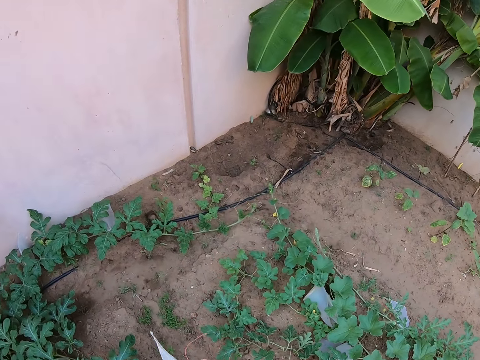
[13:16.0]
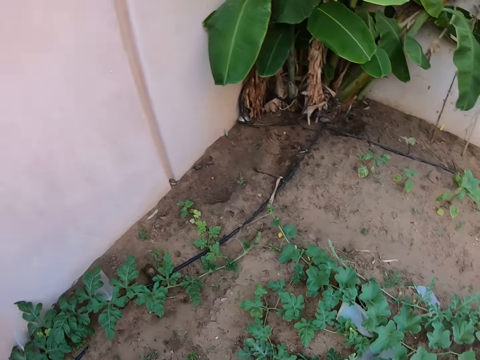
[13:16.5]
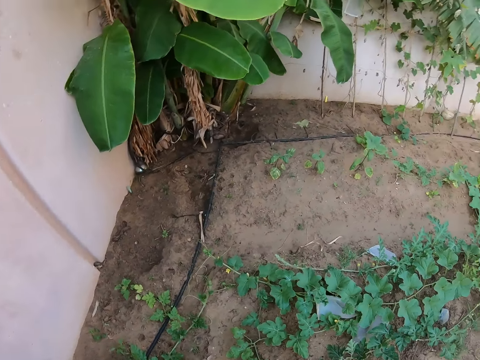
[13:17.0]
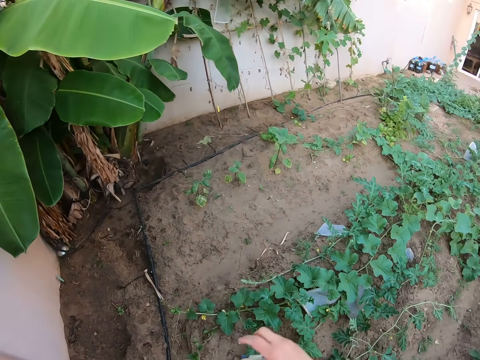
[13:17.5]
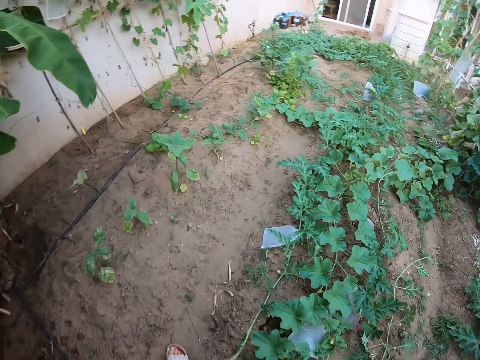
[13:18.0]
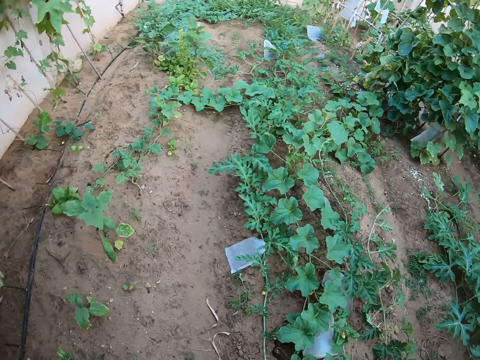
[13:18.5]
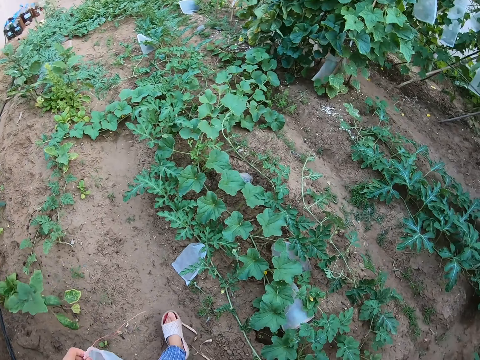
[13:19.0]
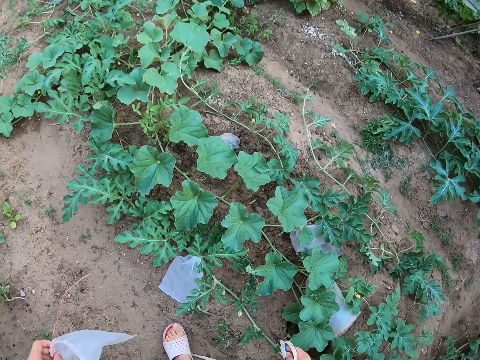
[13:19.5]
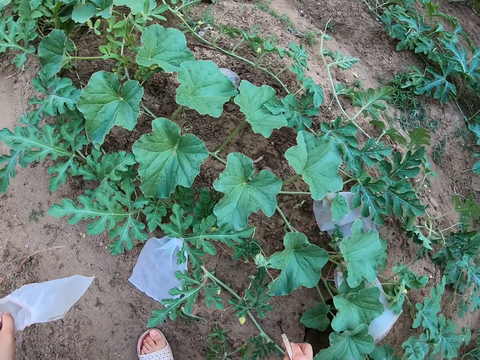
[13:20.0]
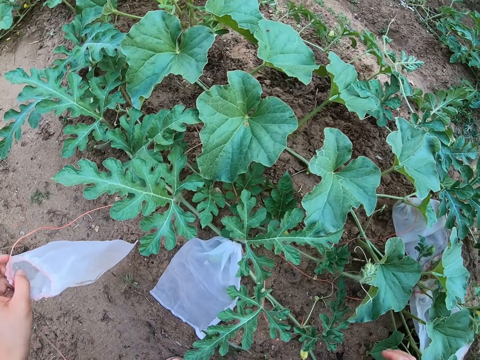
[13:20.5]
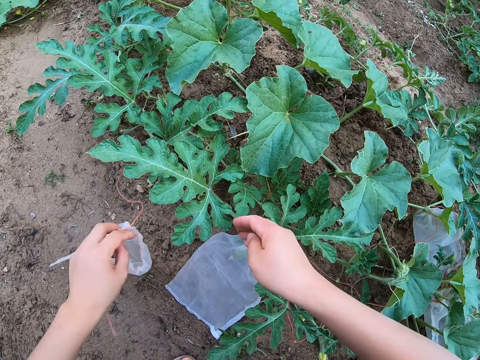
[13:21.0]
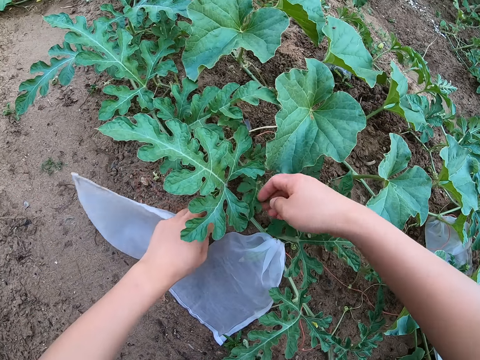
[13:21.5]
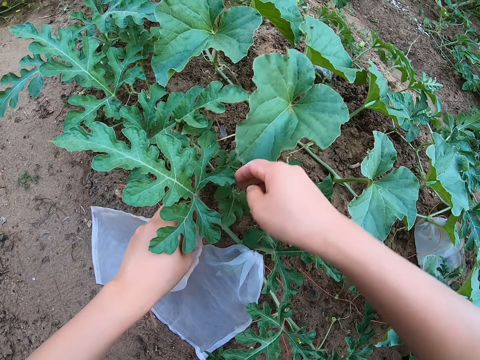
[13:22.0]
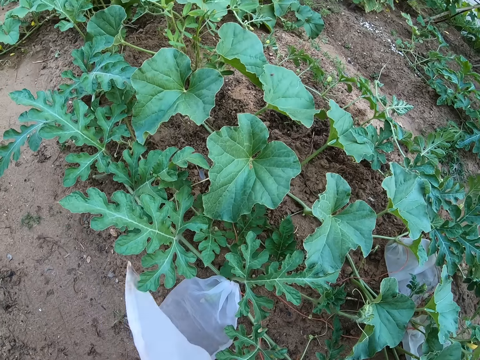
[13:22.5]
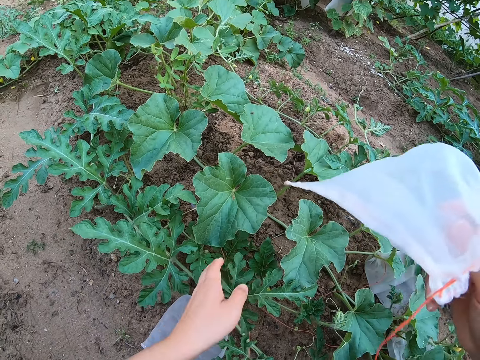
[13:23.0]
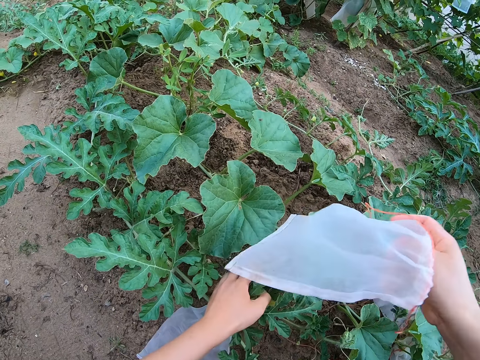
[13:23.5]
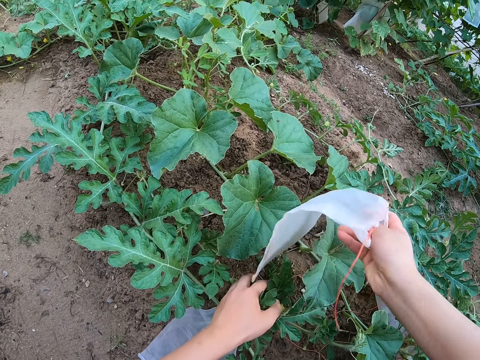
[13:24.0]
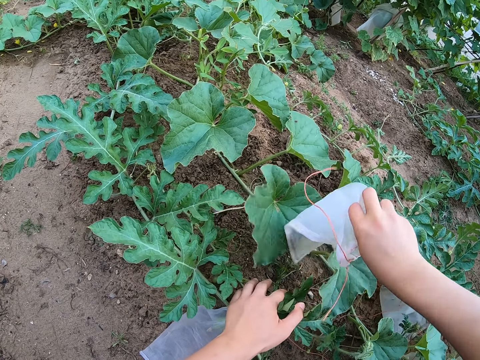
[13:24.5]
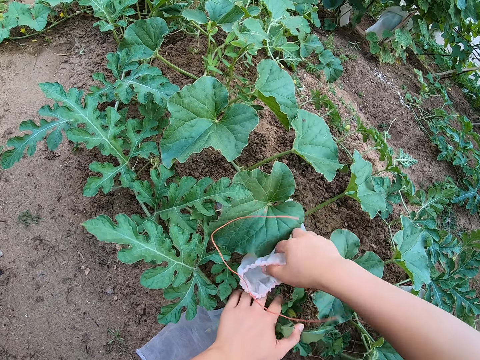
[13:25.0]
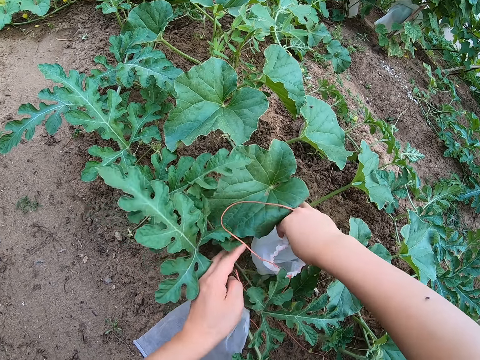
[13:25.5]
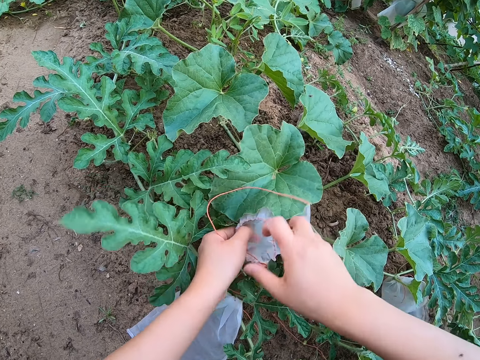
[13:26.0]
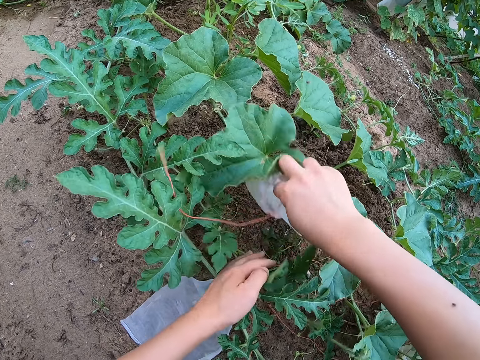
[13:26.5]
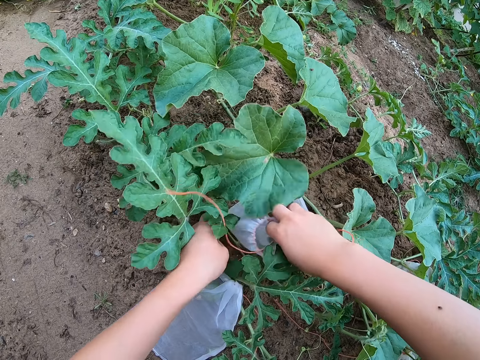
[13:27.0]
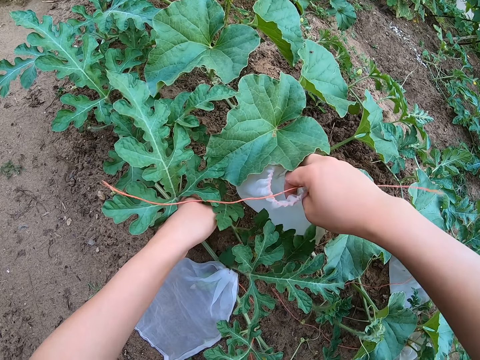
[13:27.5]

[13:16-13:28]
The camera wearer walks around the garden. They dig the pair of scissors into the ground. They touch the watermelon leaves. They cover the plant with the paper. They lift a nylon bag. They hold the watermelon leaves.

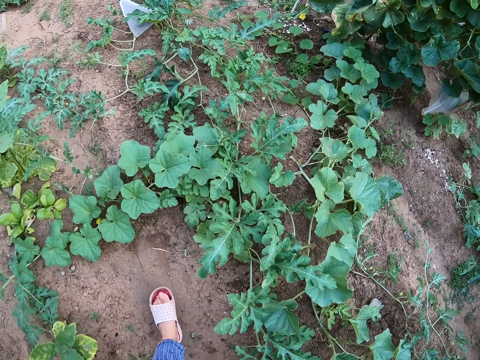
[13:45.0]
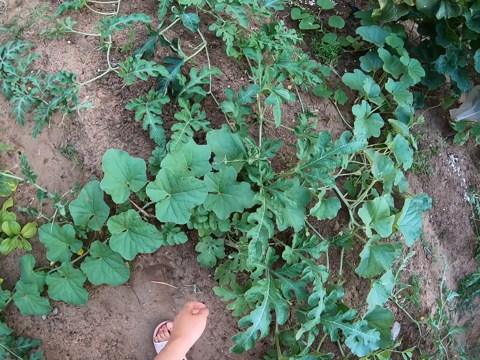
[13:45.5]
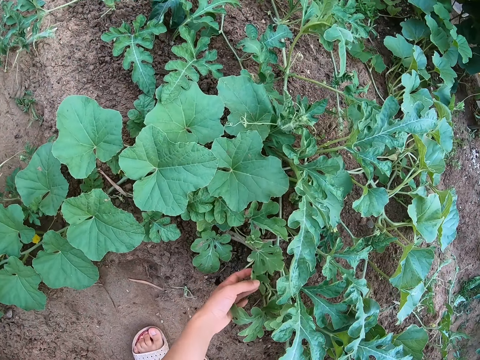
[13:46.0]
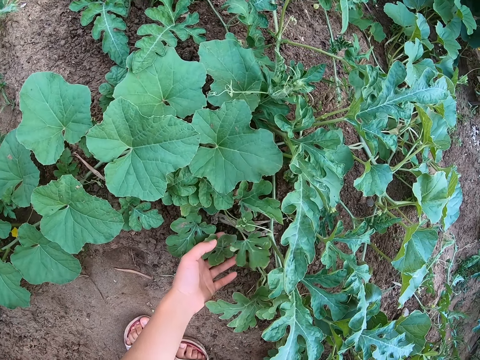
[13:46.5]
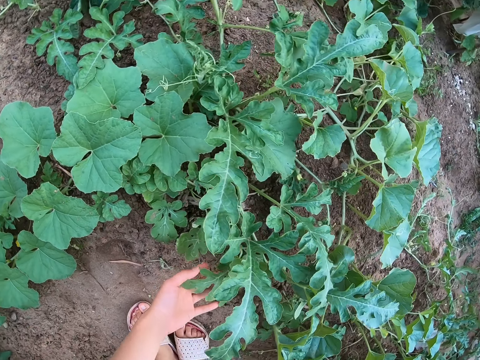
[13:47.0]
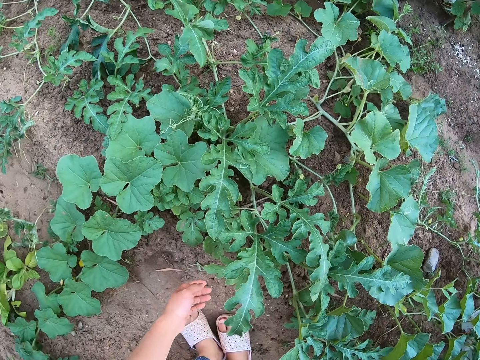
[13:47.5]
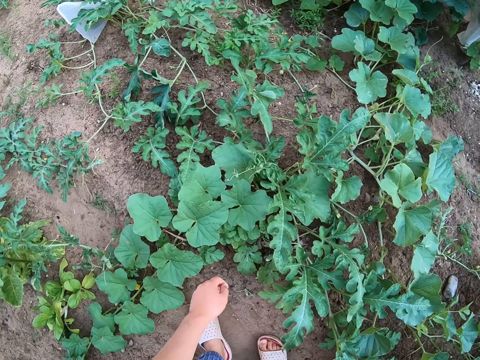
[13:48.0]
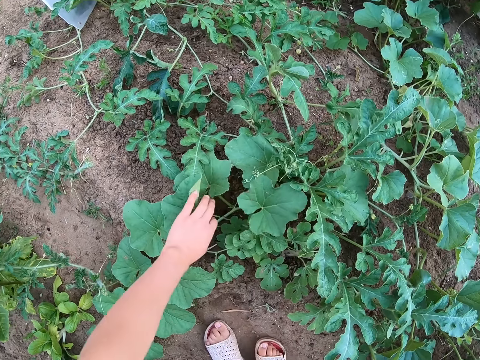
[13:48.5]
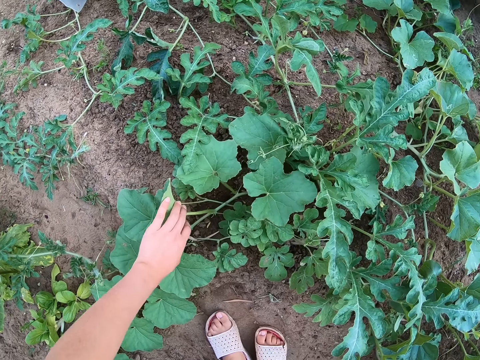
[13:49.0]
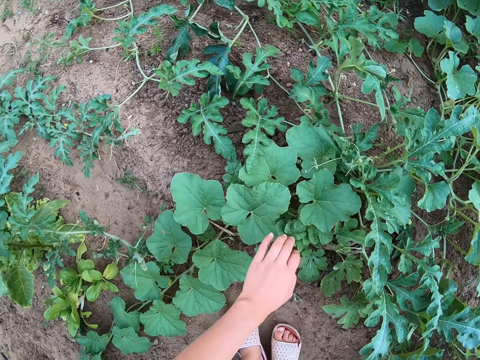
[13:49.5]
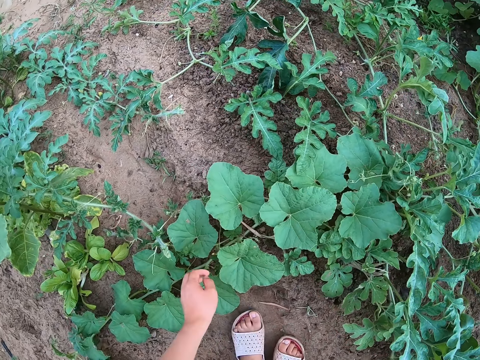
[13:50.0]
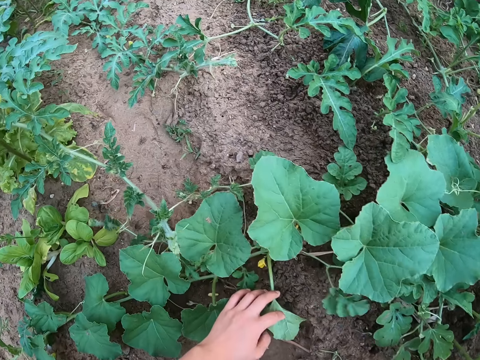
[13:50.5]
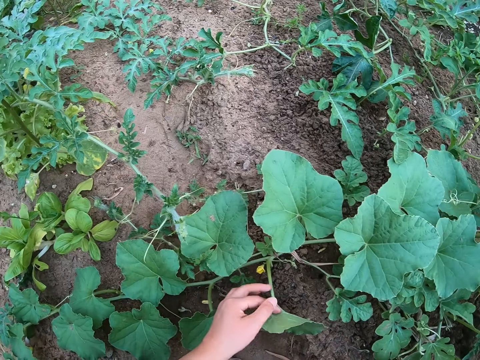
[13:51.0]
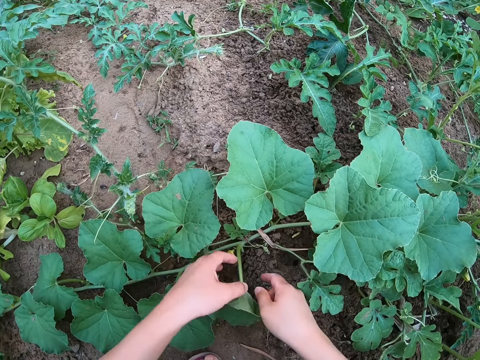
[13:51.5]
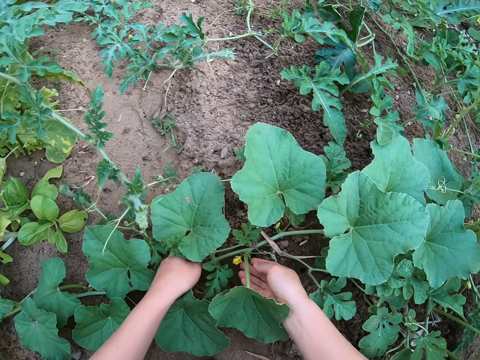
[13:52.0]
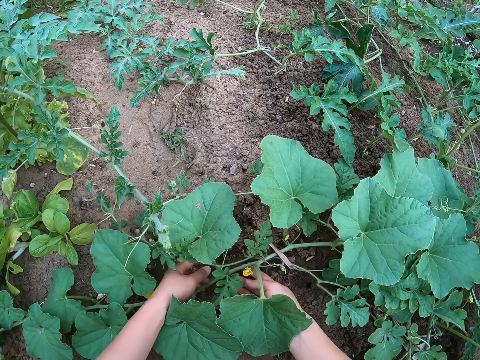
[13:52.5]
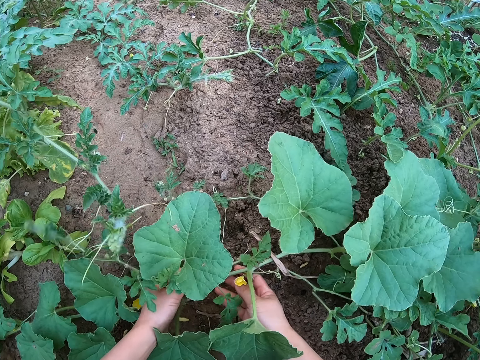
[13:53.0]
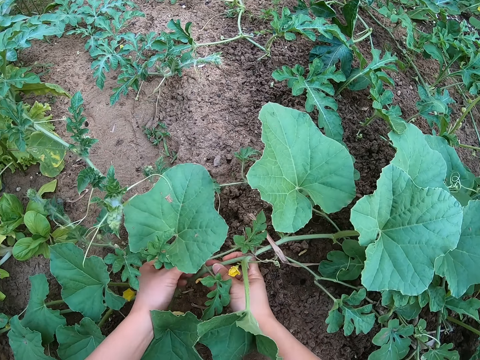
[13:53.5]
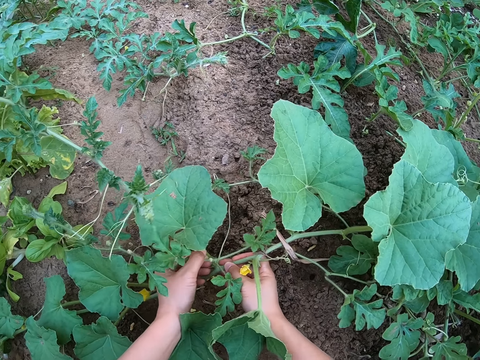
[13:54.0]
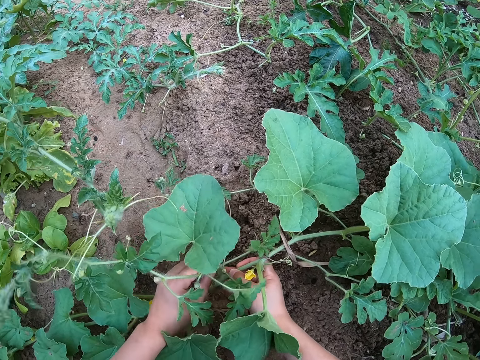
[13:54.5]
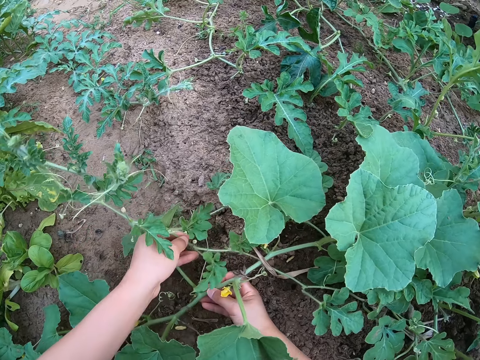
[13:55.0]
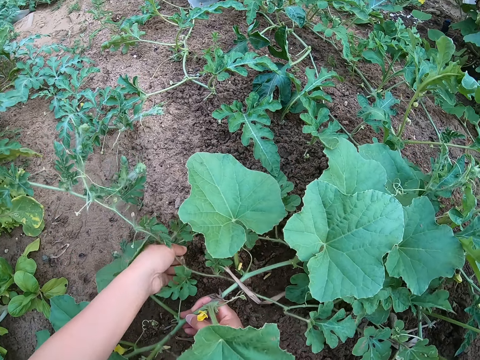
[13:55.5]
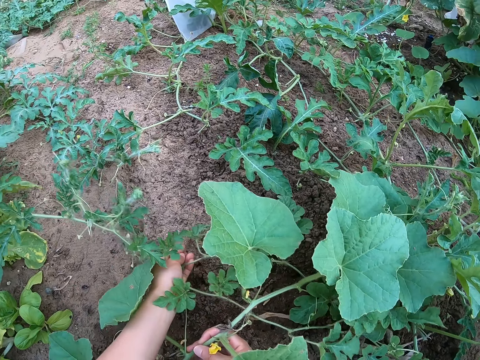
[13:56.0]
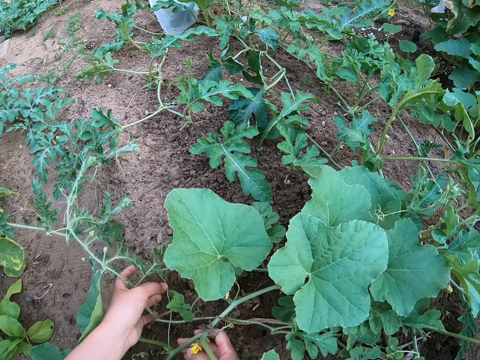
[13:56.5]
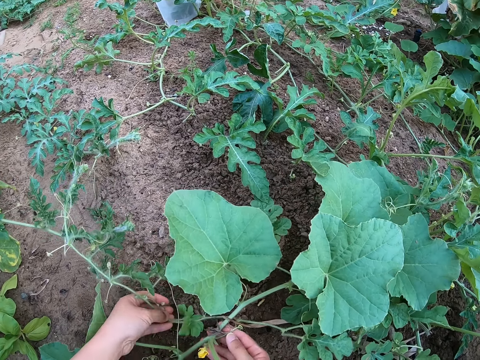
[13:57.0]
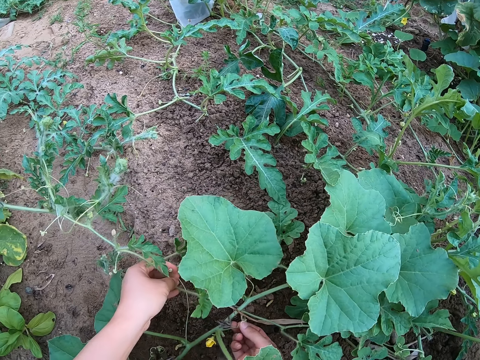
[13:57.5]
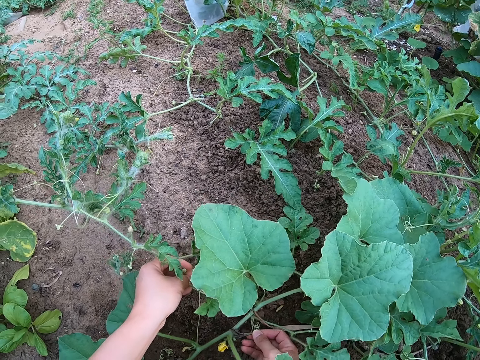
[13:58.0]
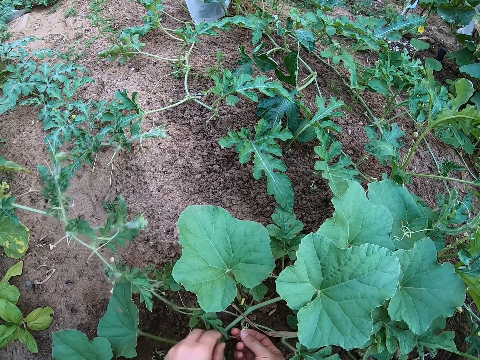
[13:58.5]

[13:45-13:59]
The camera wearer walks forward. They stare at the plant on the garden. They touch the watermelon leaves. They lift a pumpkin stem. They remove a watermelon stem from the pumpkin stem.
